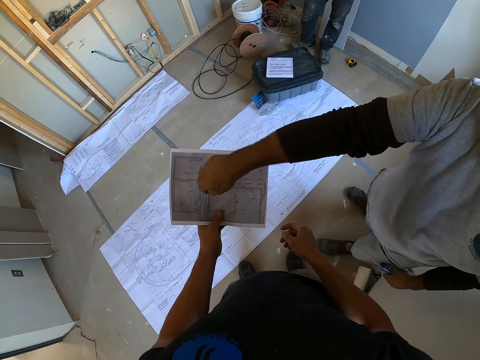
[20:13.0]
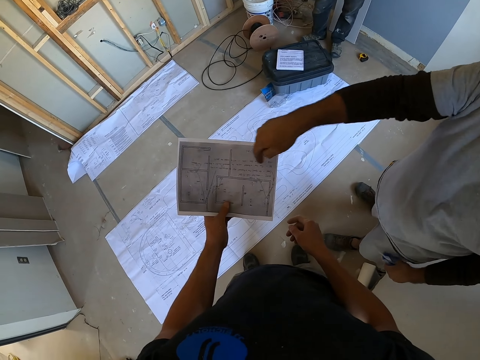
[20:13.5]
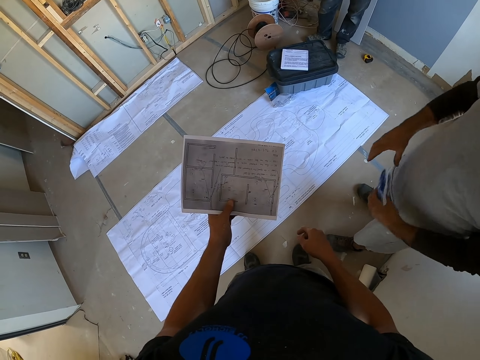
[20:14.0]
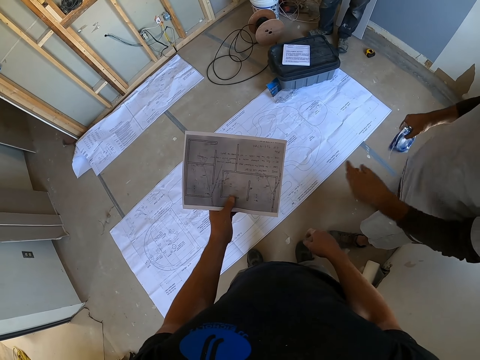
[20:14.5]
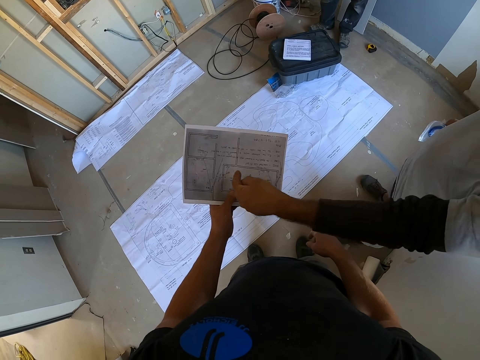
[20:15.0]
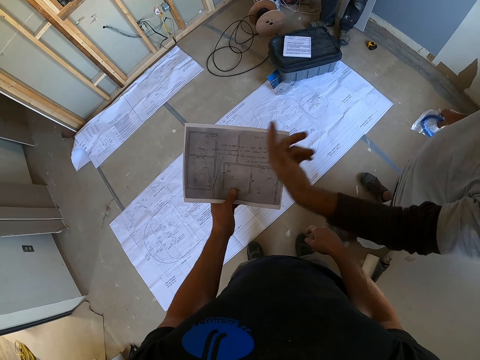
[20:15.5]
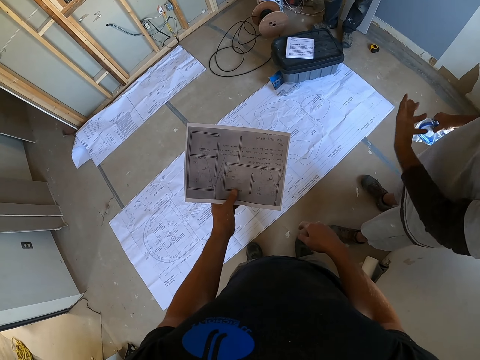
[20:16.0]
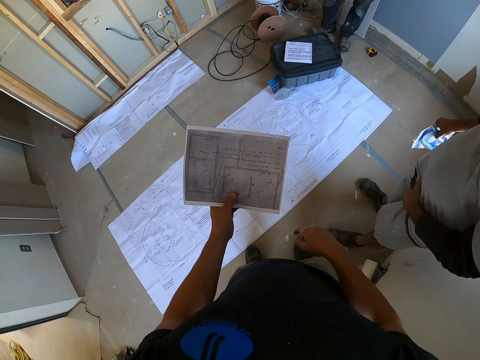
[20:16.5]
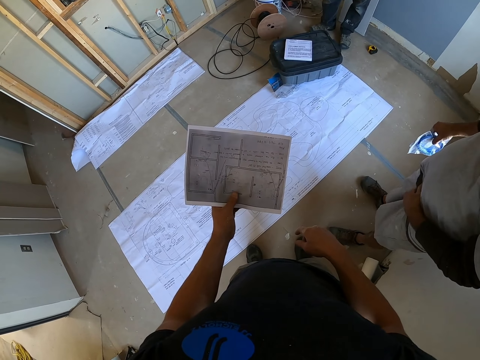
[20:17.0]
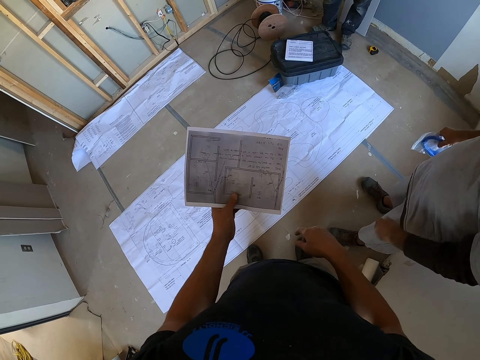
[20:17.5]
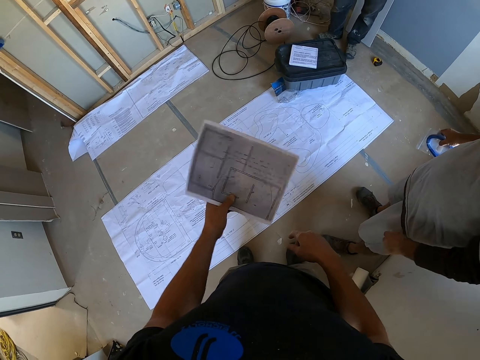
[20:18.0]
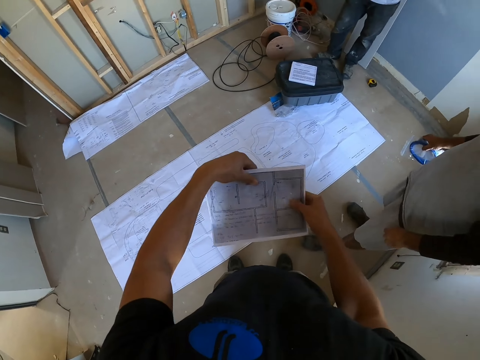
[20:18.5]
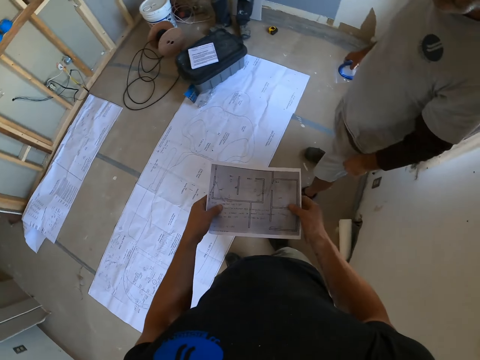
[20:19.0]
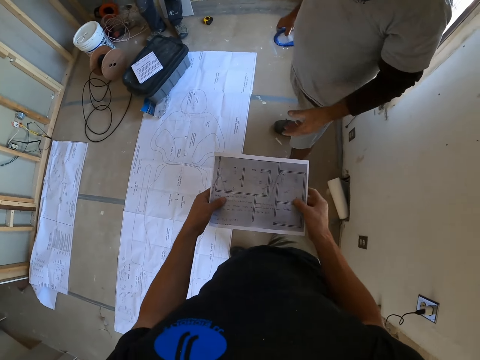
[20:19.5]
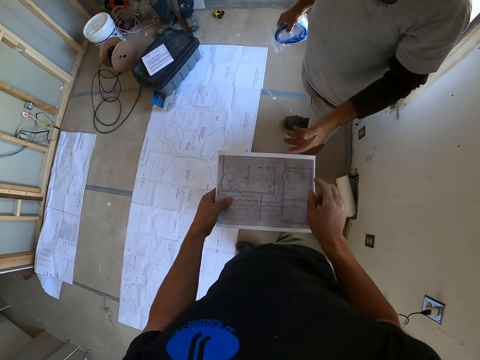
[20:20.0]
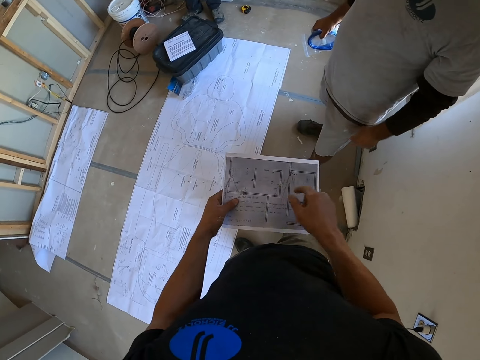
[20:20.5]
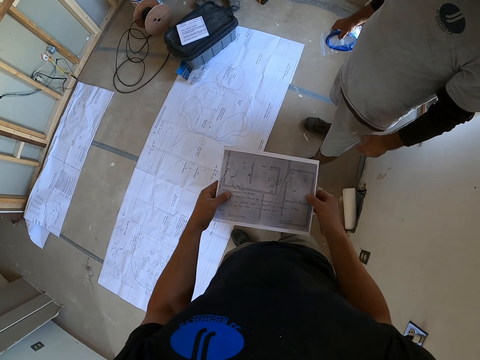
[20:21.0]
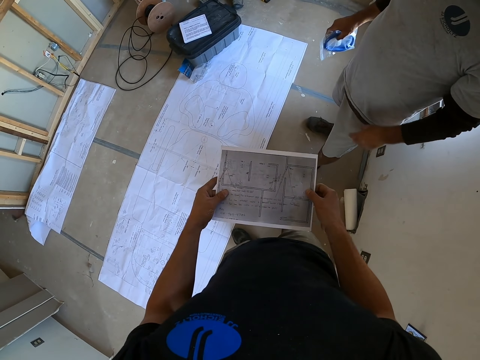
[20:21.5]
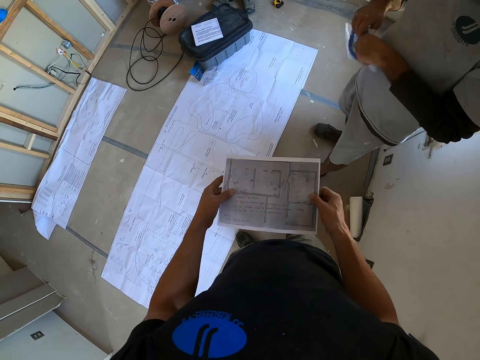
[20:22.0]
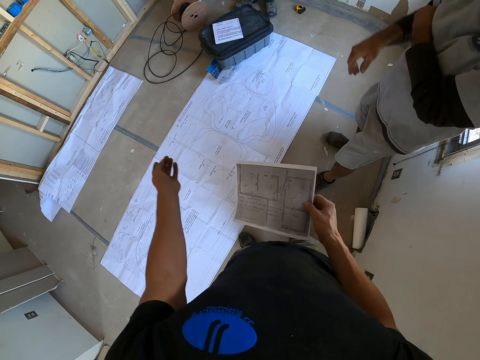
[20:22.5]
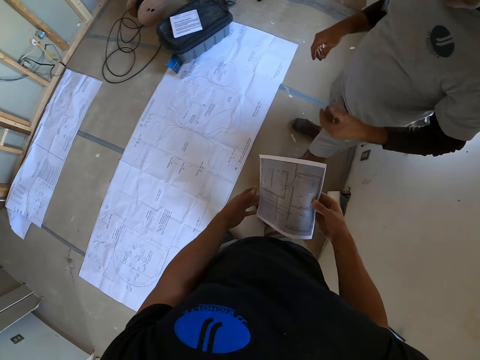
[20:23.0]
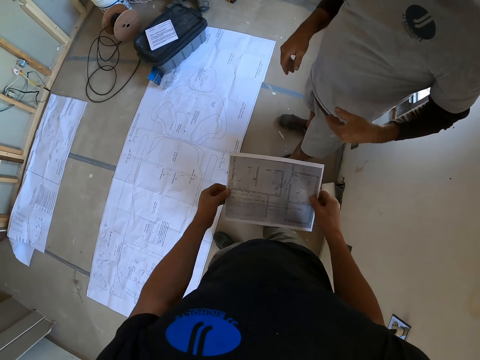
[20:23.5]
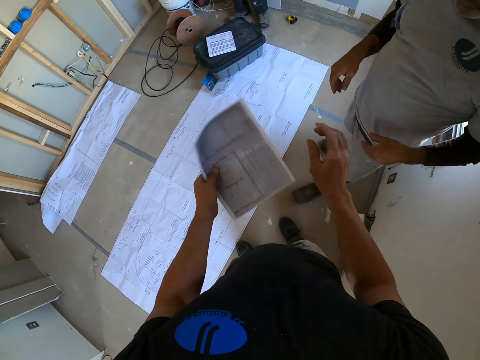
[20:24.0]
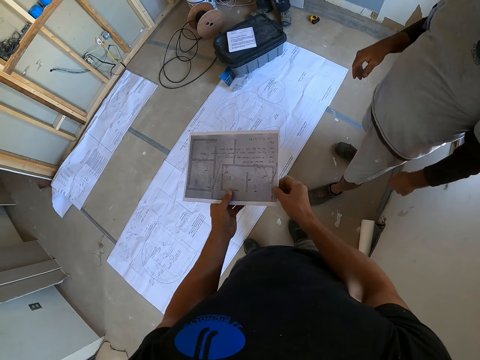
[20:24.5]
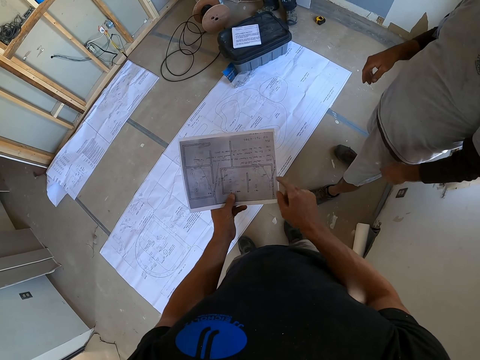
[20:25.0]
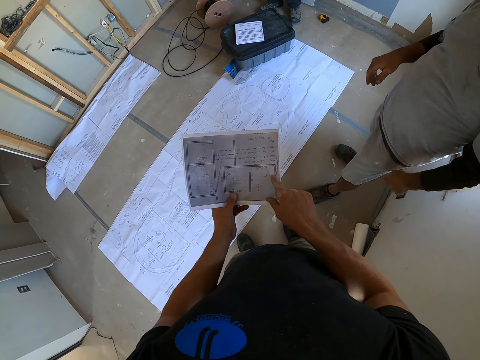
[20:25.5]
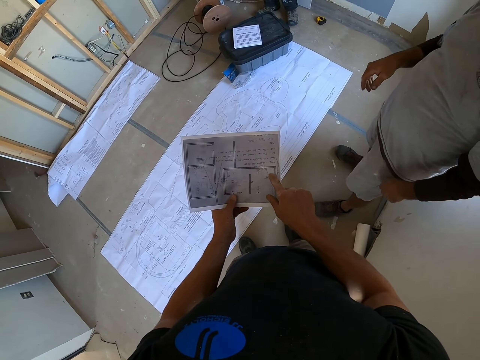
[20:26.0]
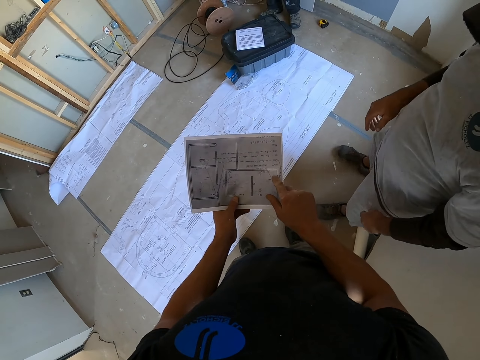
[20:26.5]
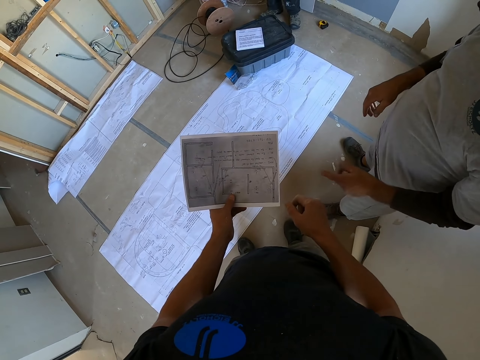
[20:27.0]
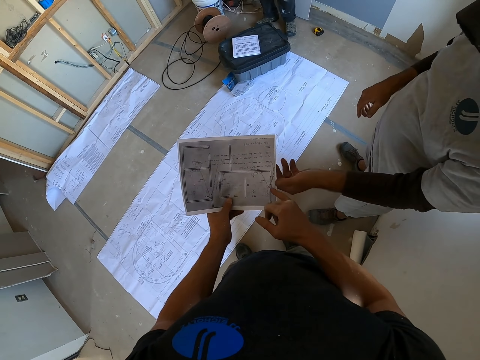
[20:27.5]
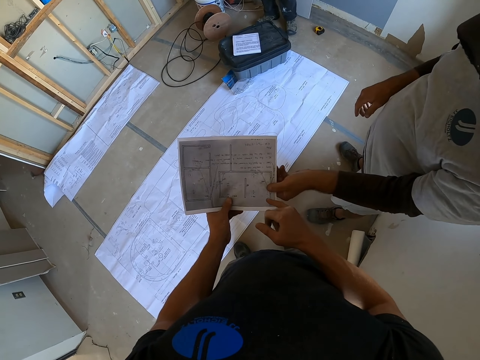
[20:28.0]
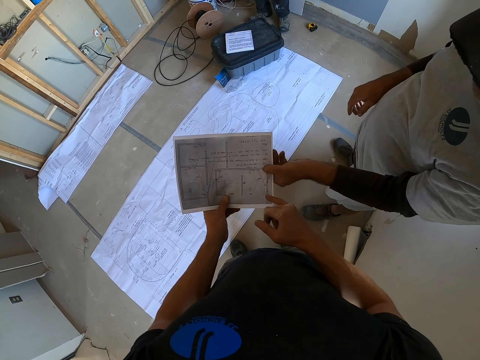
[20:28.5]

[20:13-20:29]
A man shows something on the paper to the camera wearer. The man removes the hand from the paper, shows something on the paper to the camera wearer, flaps the hand and puts the hand down. The camera wearer turns the paper sideways. They hold the paper with both hands. They show something on the paper to the man. They hold the paper with both hands. They flap the hand. They hold the paper with both hands. They turn the paper sideways. They hold the paper with both hands. They point at the paper. They show something on the paper to the man.

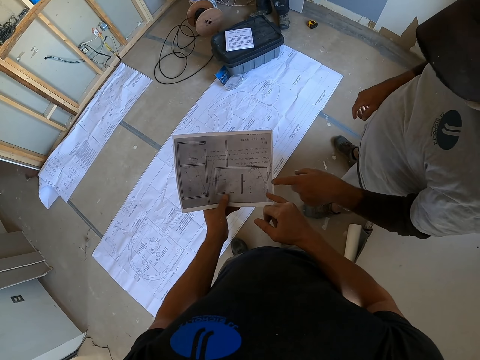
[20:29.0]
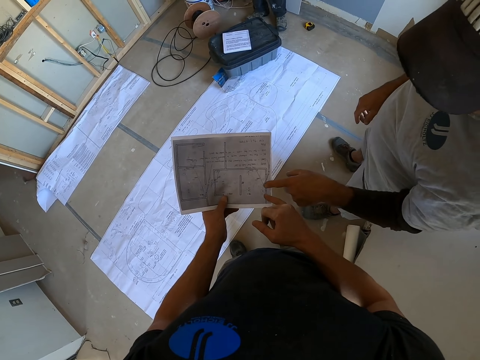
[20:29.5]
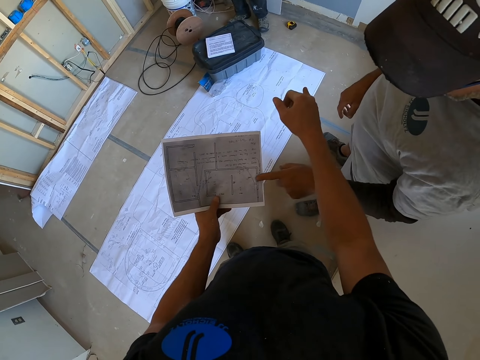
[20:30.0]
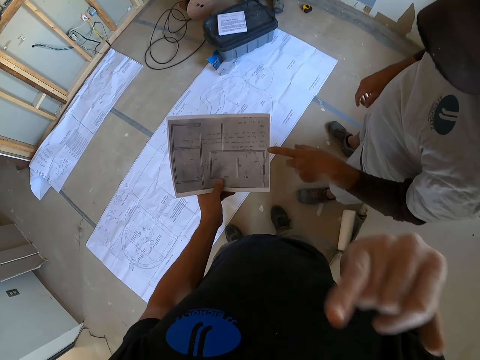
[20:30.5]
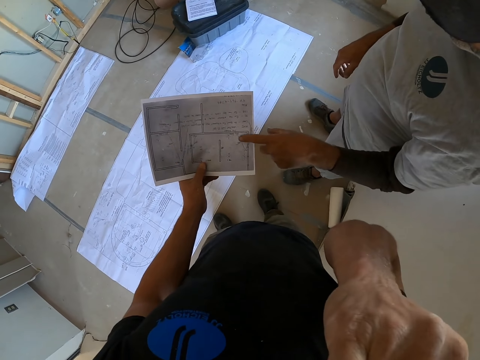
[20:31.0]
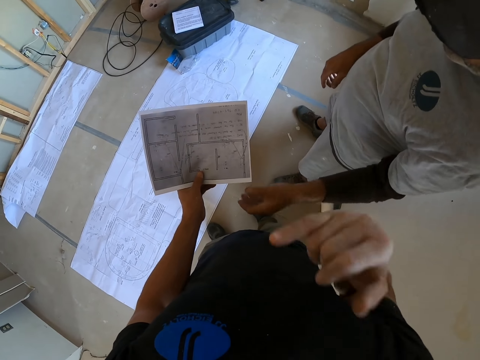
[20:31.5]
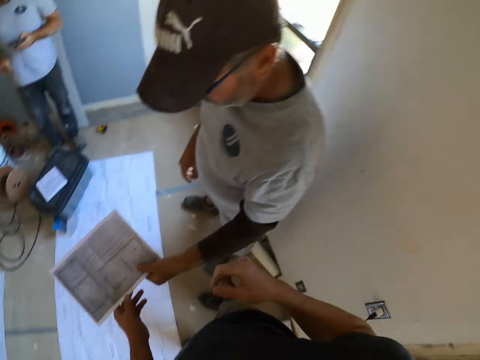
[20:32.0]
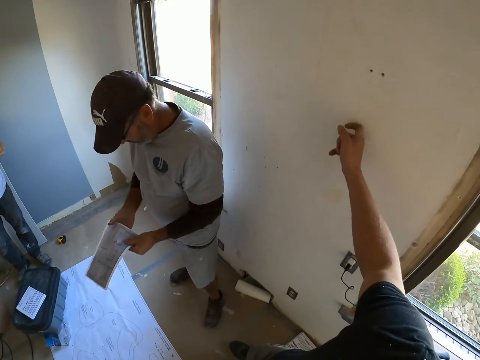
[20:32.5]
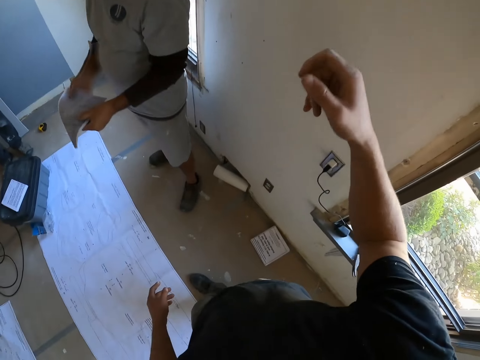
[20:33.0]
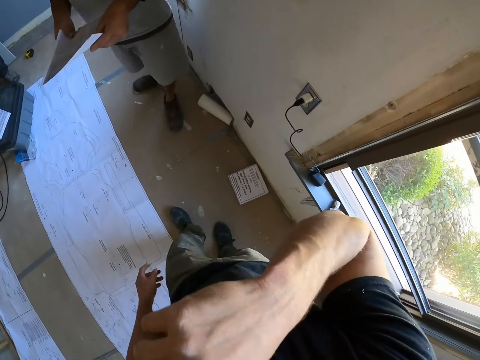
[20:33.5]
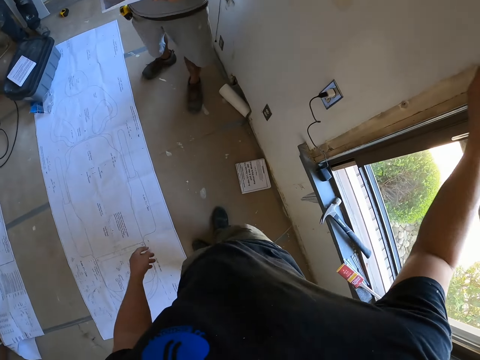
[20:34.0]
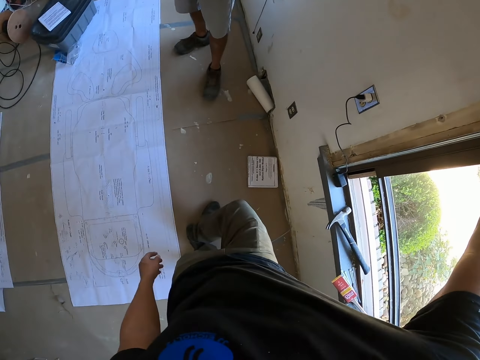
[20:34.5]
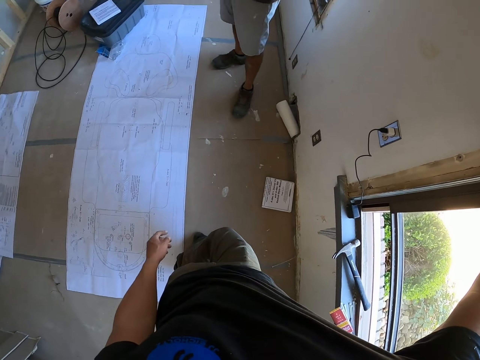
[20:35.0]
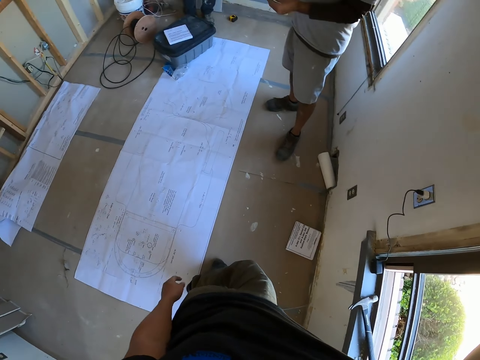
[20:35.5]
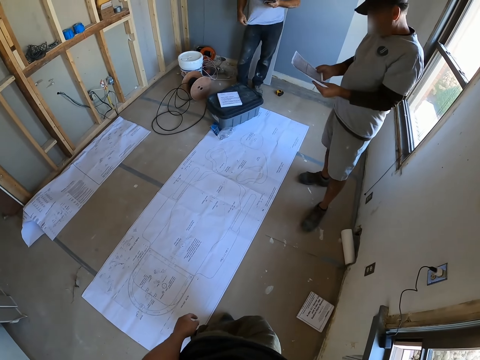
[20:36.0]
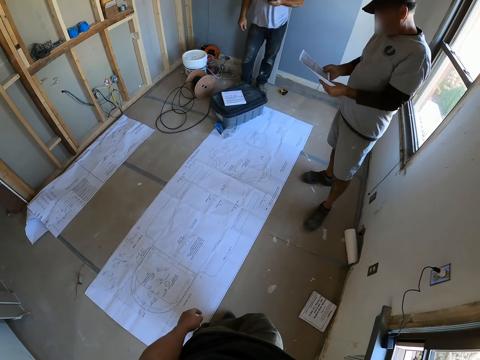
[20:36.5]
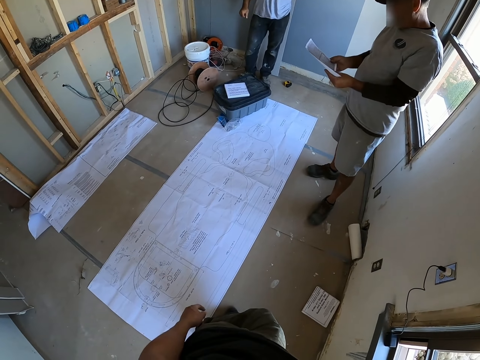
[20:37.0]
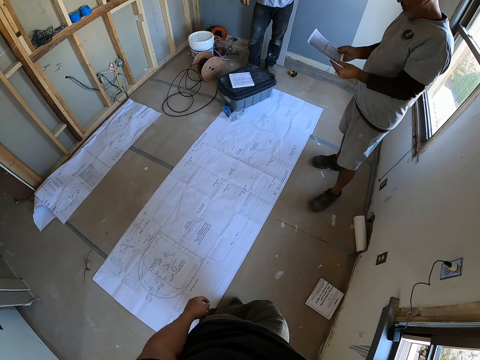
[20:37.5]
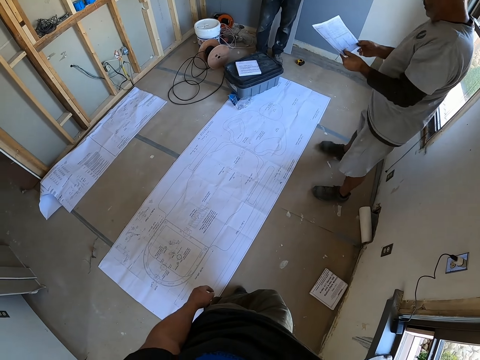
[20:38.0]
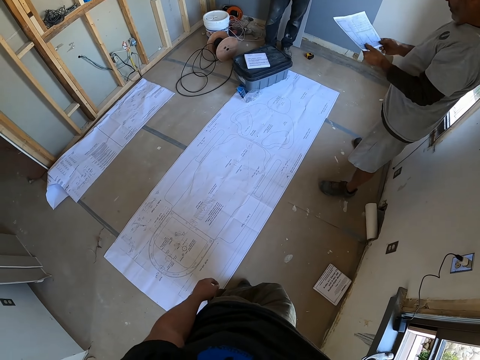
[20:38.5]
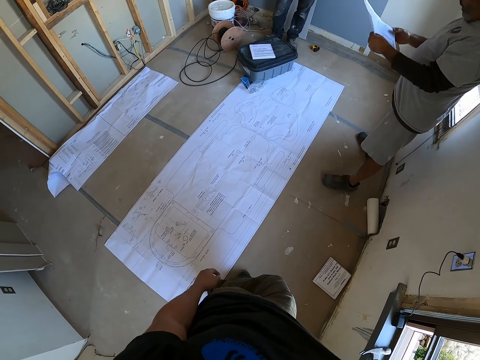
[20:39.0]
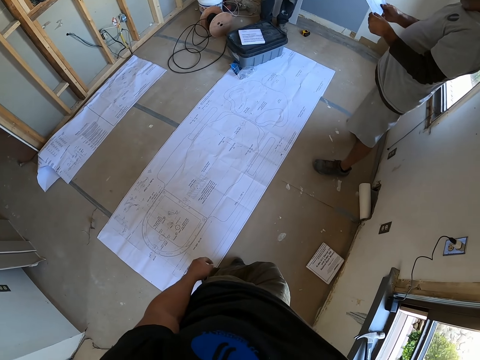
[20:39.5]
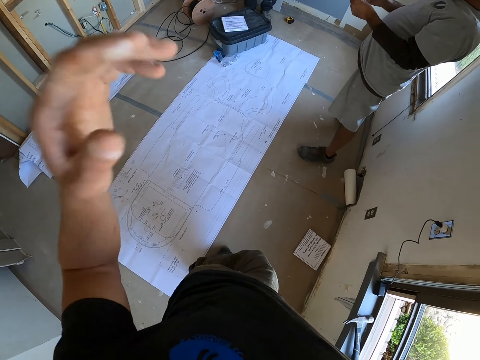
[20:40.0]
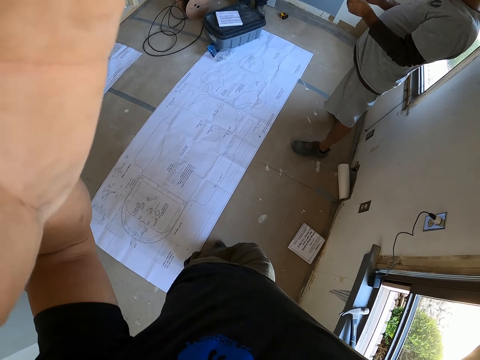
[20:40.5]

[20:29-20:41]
The camera wearer flaps the hand and touches the face with the hand. A man holds the paper. The camera wearer puts the hand down. The man picks up the paper. The camera wearer flaps the hand. They put the hand down. They flap the right hand. The man looks at the paper. The camera wearer flaps the left hand.
